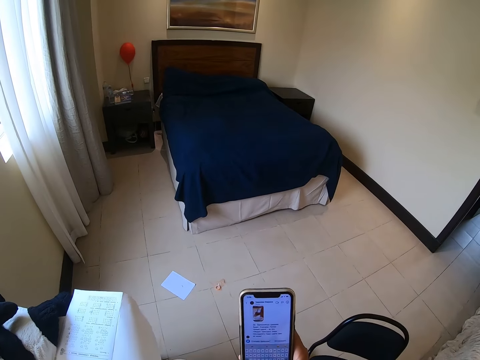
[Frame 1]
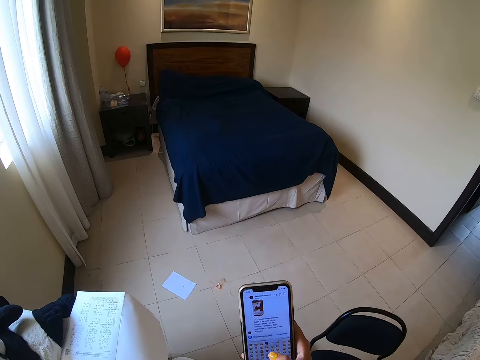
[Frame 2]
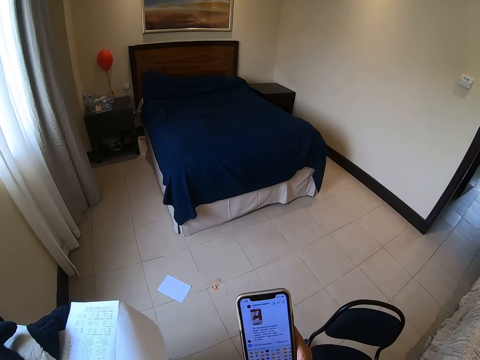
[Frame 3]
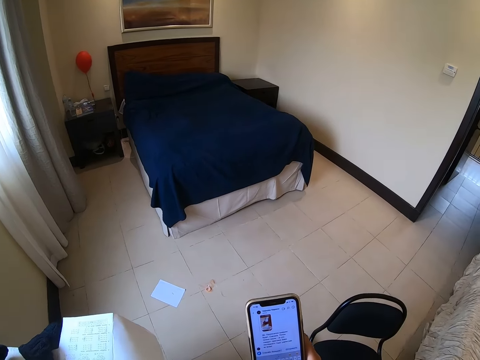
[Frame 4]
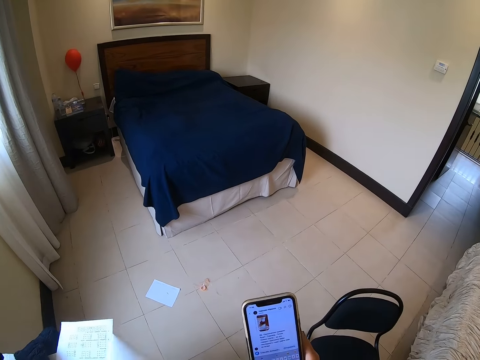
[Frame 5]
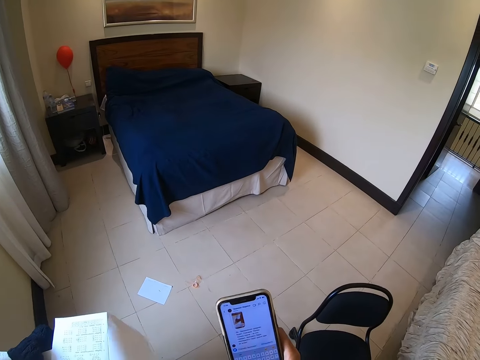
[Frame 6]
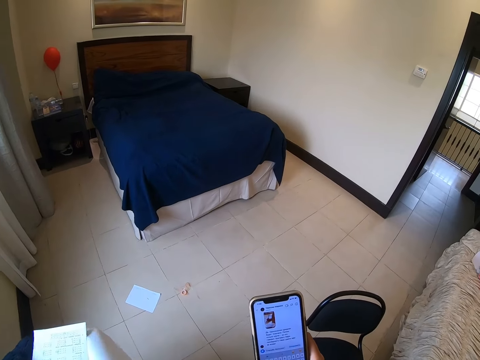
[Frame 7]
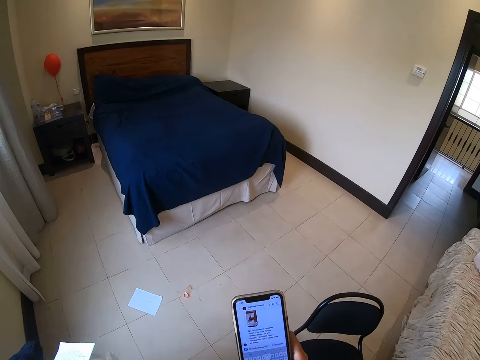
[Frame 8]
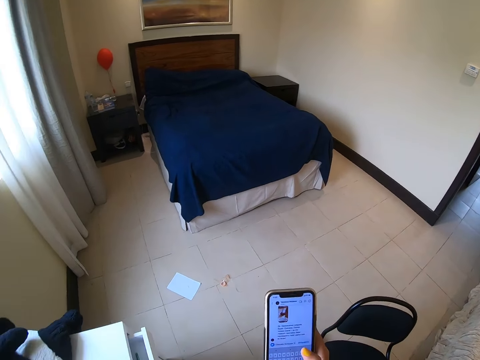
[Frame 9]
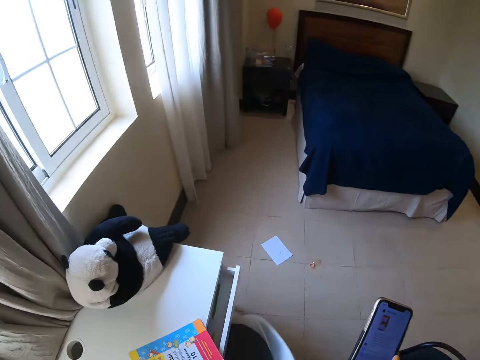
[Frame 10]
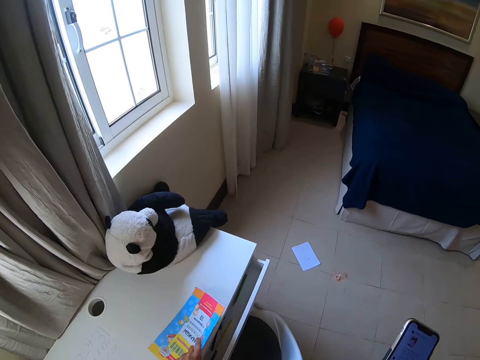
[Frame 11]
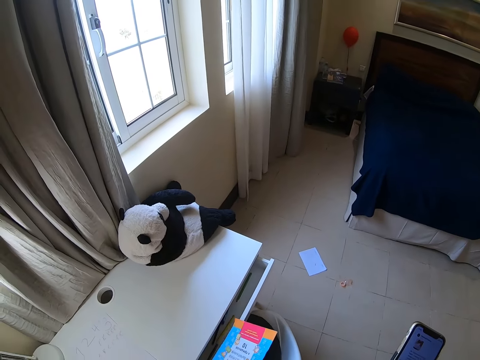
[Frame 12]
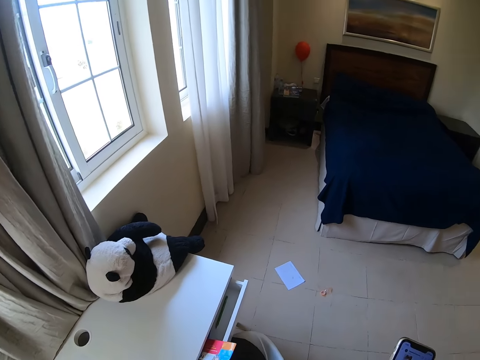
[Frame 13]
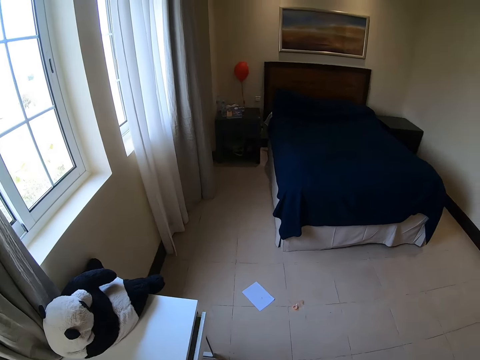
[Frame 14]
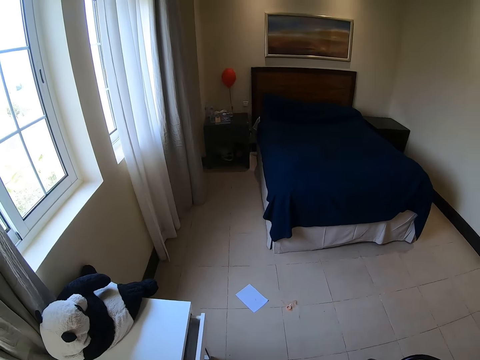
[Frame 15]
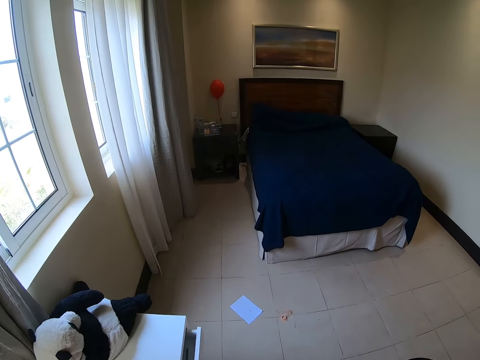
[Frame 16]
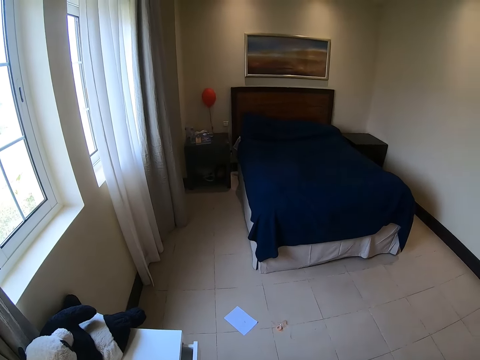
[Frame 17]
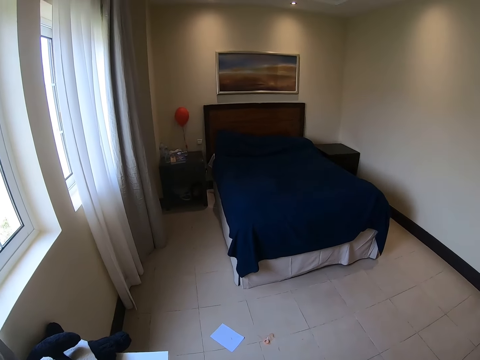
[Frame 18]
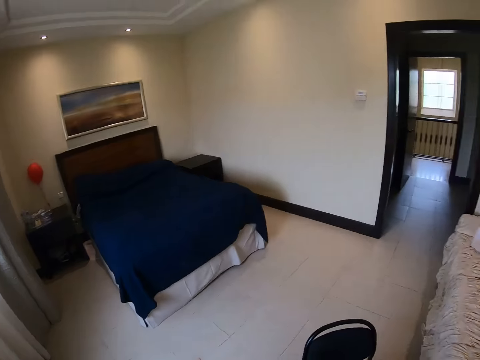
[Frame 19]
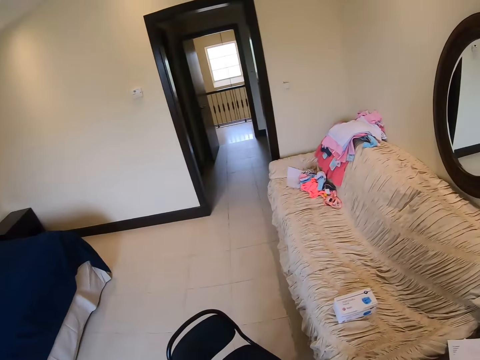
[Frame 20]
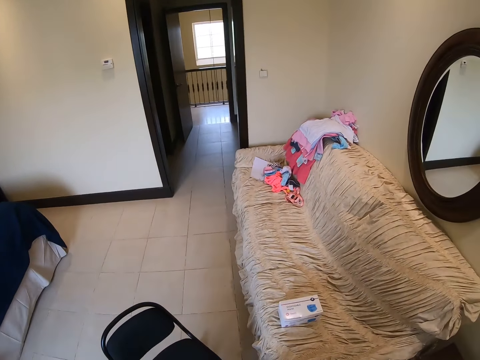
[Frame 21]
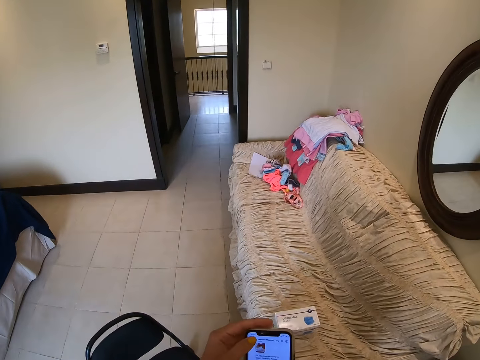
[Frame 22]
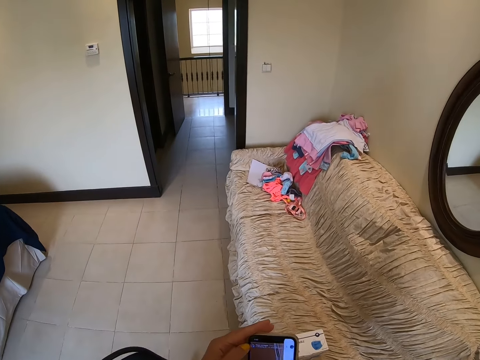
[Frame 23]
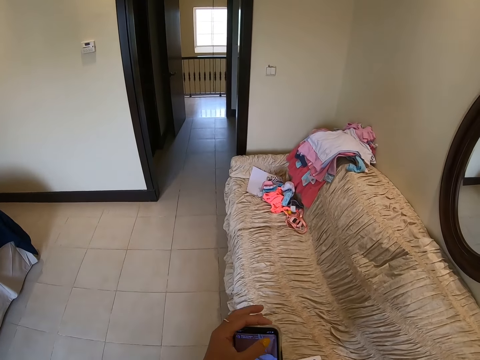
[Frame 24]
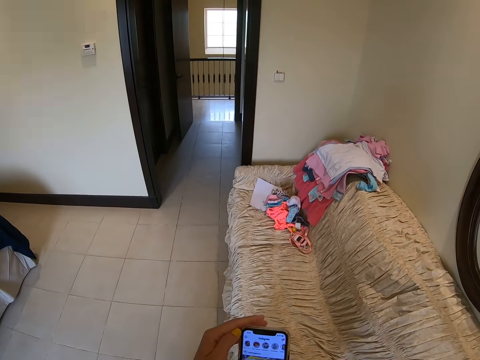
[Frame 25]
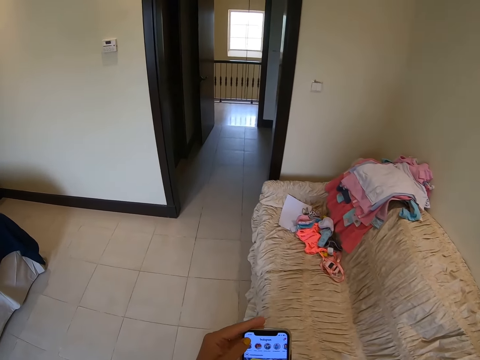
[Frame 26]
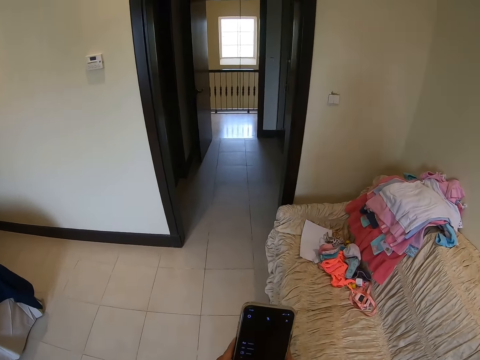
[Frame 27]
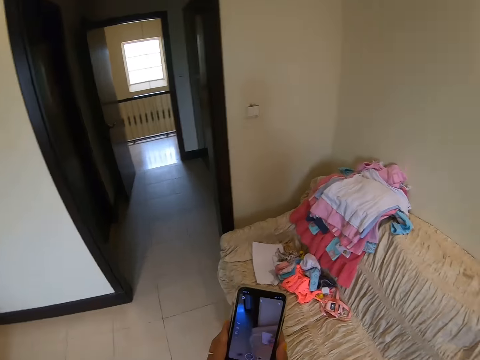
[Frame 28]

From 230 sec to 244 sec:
The camera wearer puts a book in the drawer. They operate the phone. They walk around the house and dial the phone.

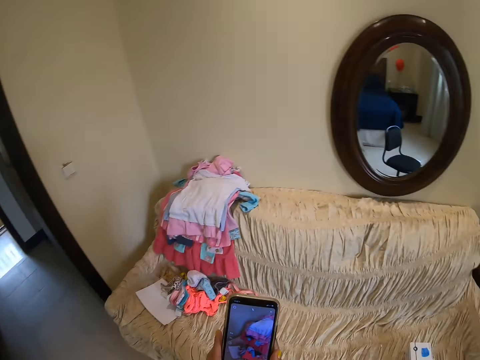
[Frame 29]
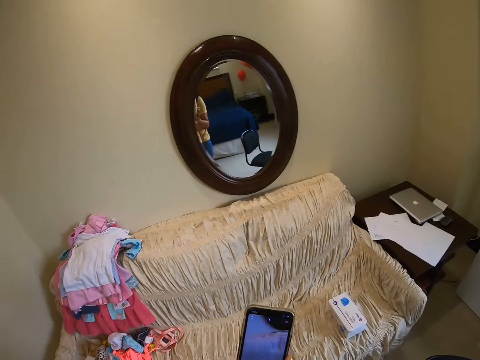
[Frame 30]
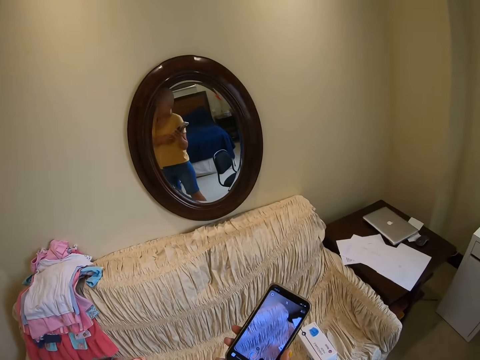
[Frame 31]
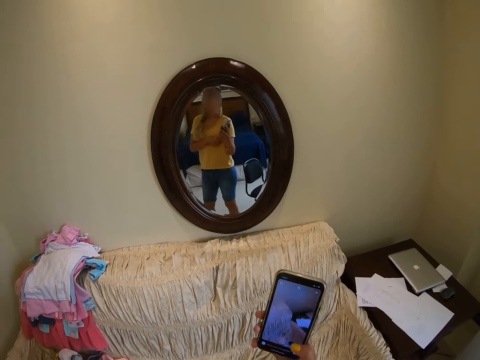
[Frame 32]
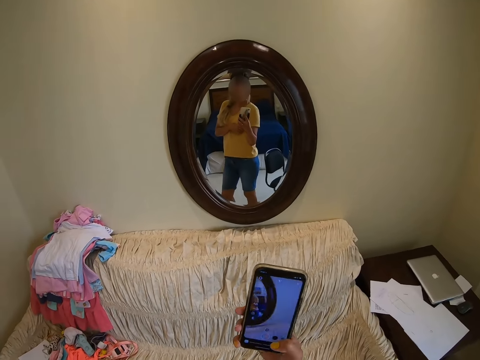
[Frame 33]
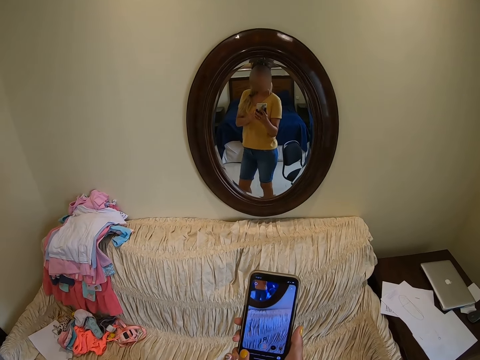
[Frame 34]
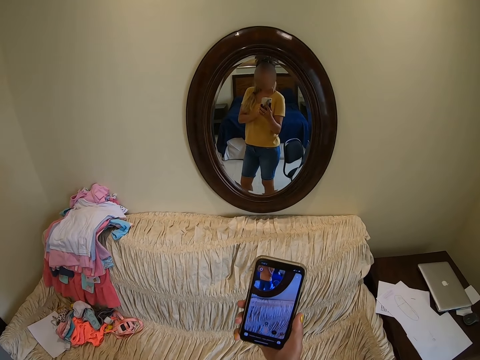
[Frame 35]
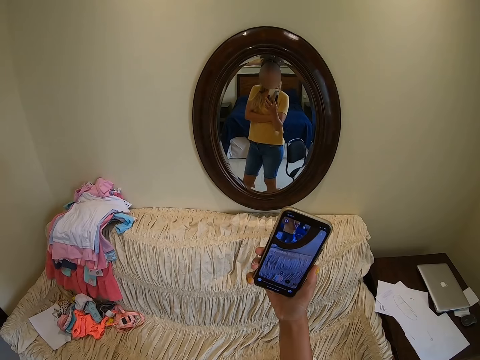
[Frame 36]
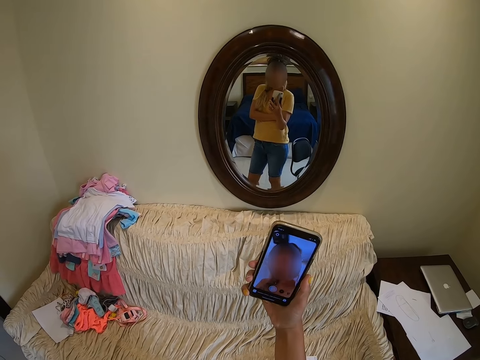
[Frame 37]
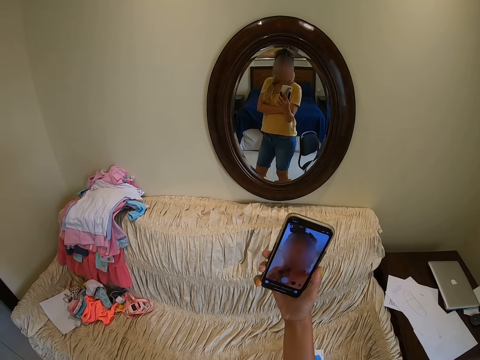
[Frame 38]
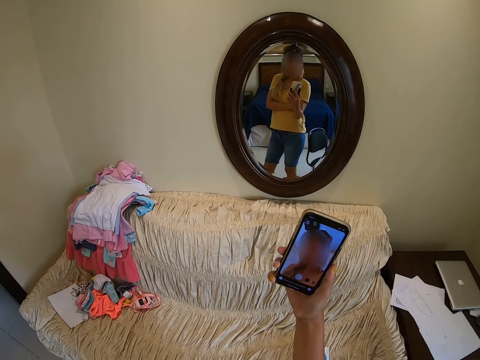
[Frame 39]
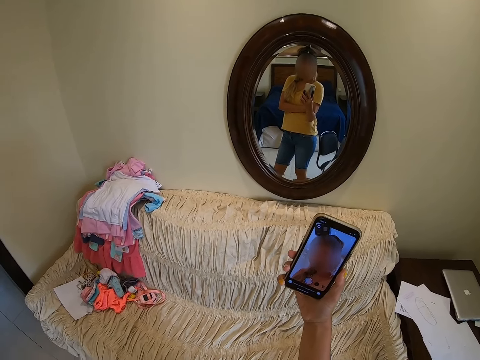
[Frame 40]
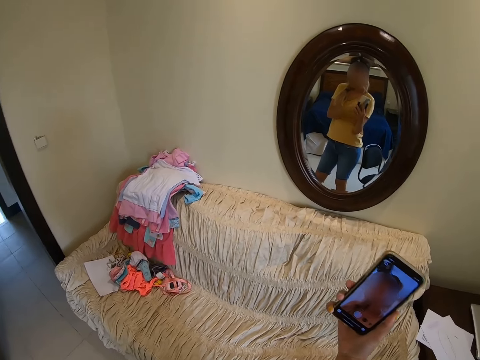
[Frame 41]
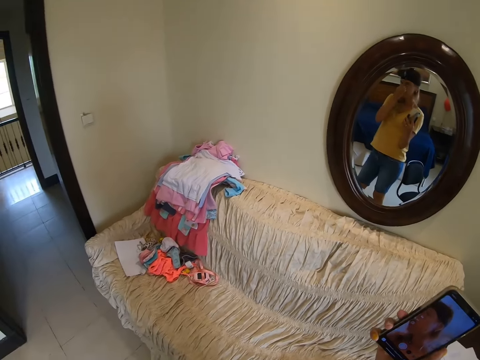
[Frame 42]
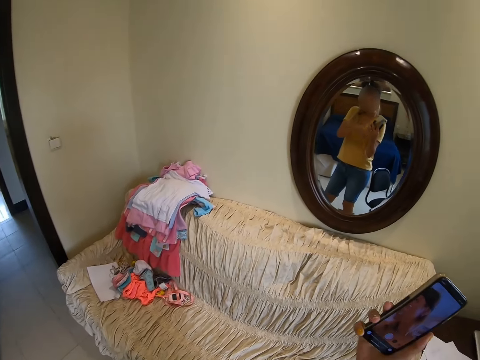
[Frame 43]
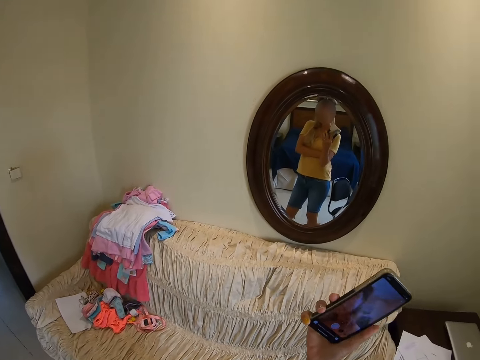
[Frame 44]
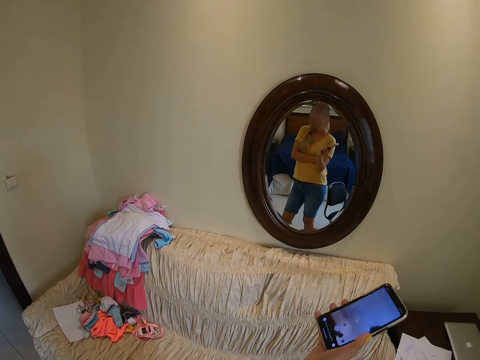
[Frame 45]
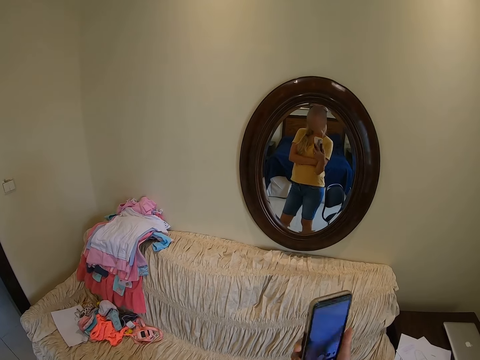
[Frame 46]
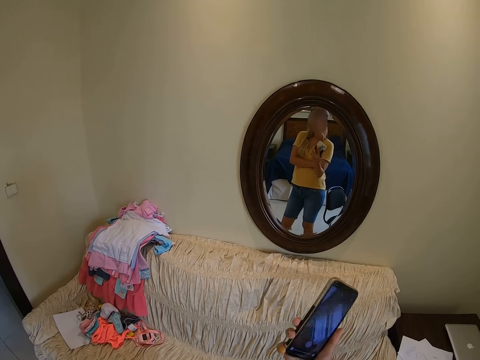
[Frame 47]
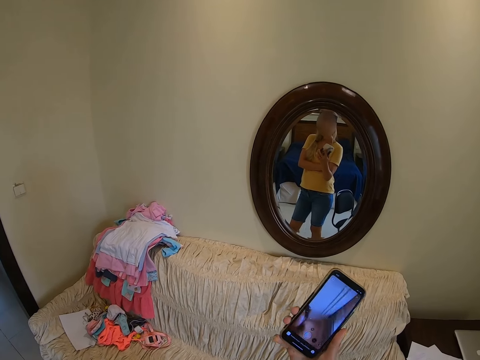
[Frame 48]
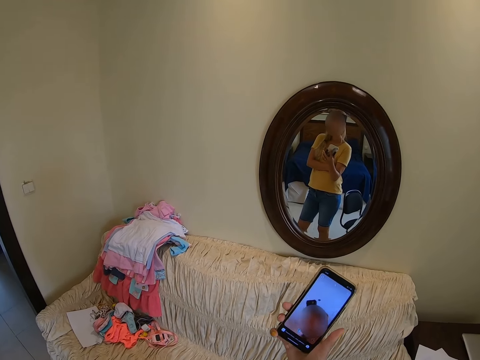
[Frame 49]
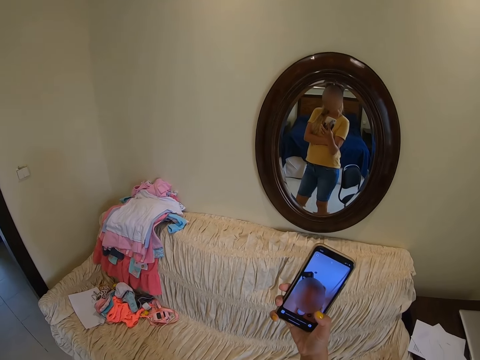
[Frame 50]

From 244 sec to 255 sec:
The camera wearer looks at the mirror. They dial the phone. They take a selfie.

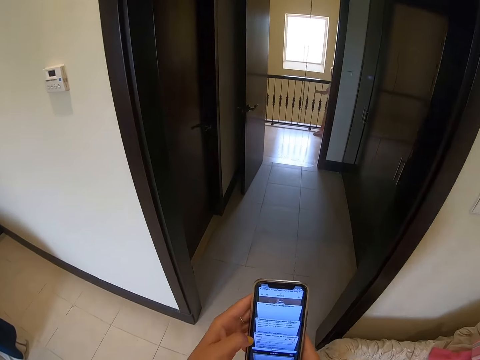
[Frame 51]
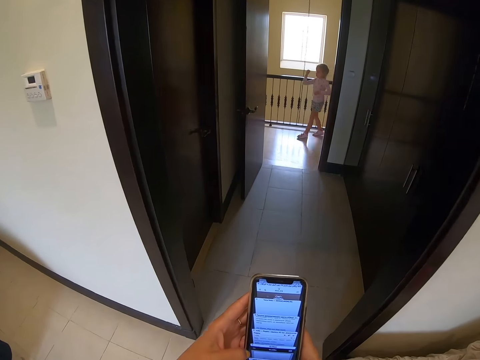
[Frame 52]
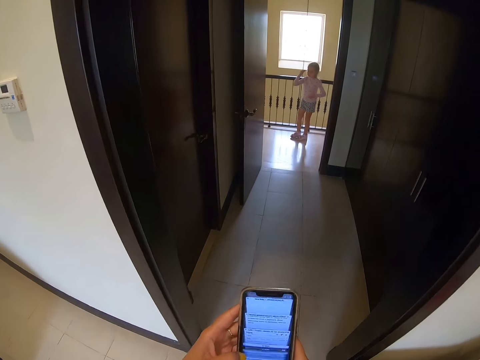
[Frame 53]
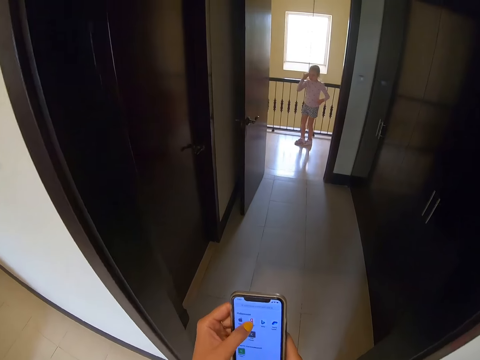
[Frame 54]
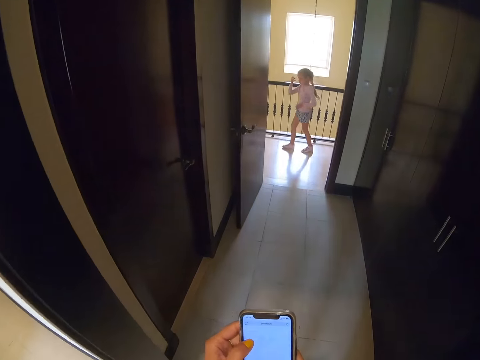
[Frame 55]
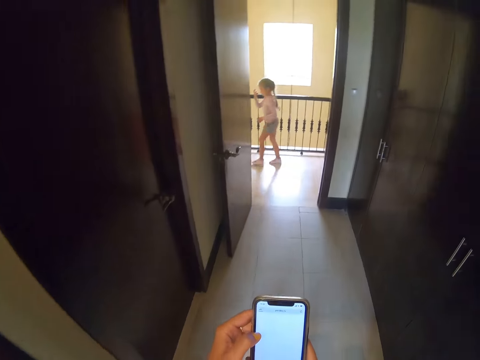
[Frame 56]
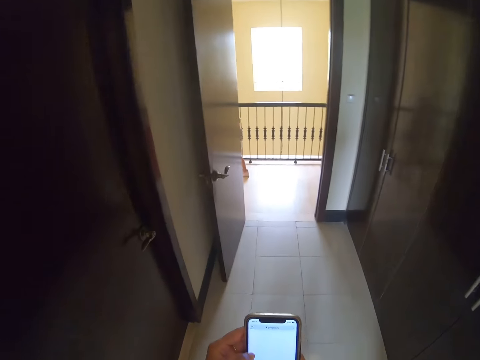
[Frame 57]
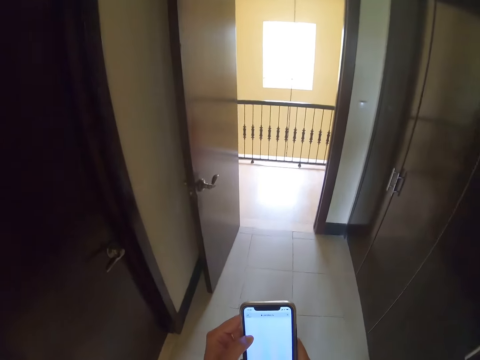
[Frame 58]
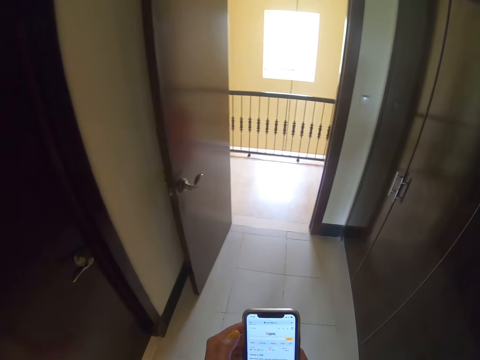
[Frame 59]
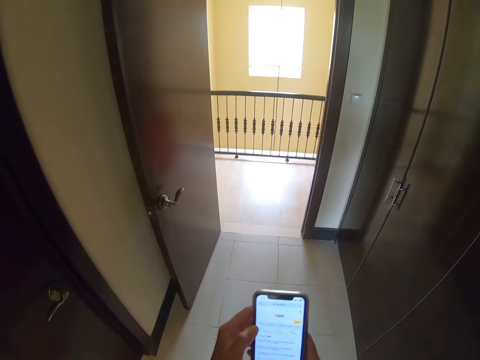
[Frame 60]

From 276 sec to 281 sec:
The camera wearer walks out of the bedroom. They walk around the house and dial the phone.
